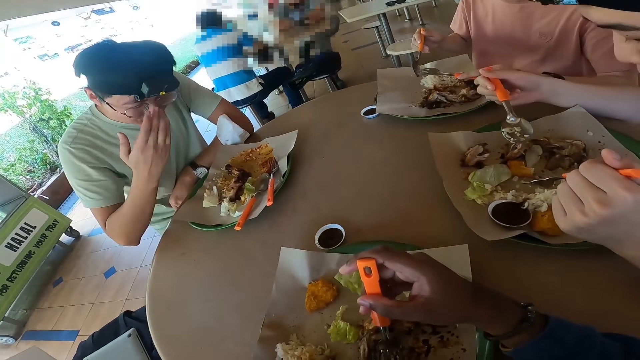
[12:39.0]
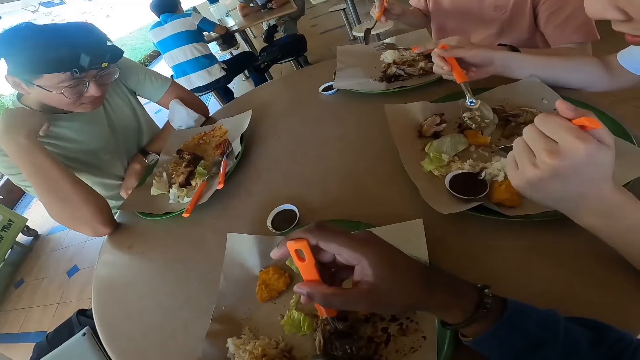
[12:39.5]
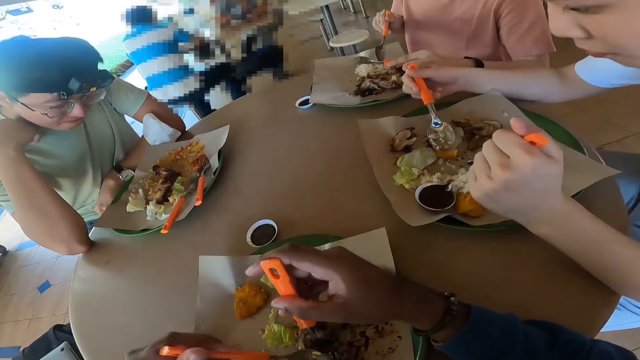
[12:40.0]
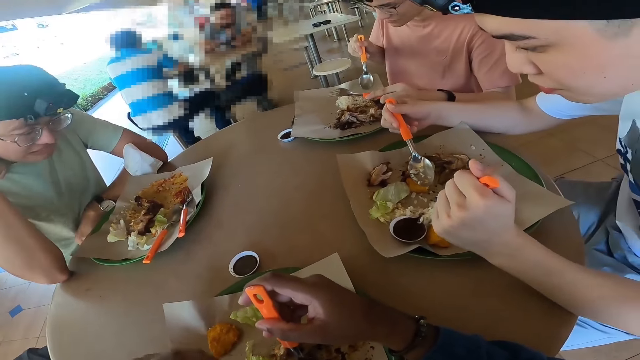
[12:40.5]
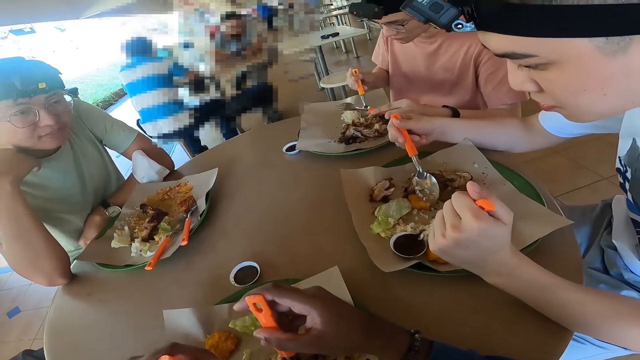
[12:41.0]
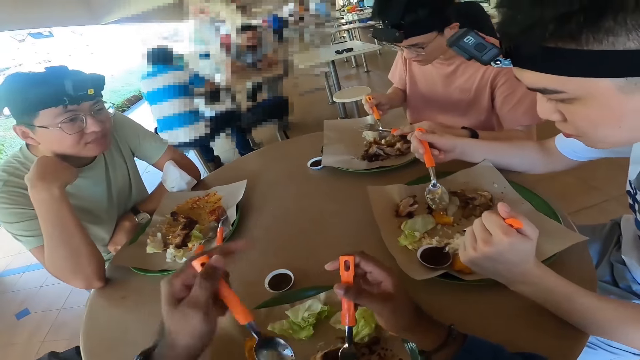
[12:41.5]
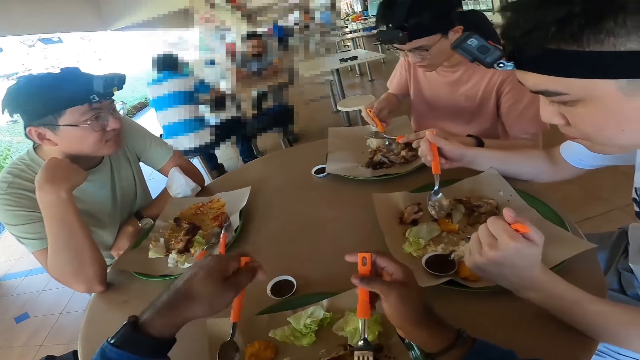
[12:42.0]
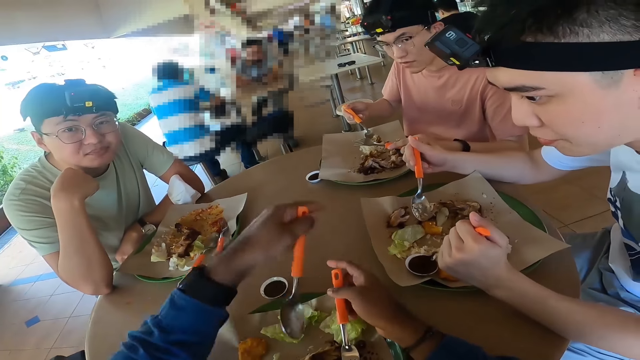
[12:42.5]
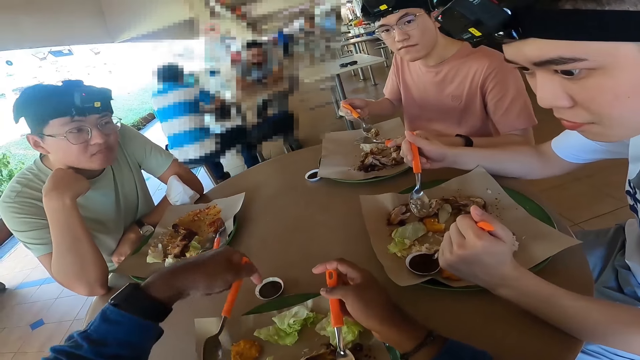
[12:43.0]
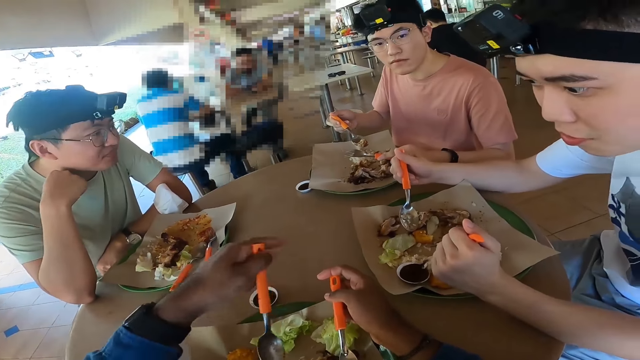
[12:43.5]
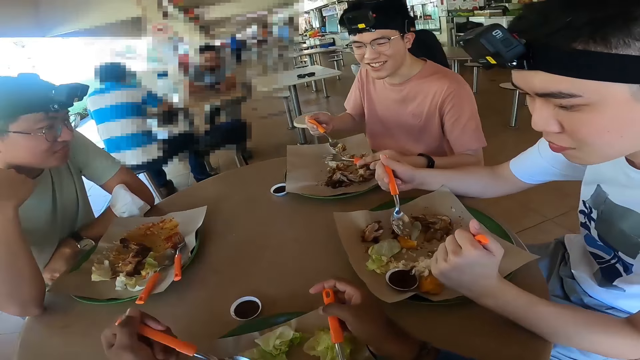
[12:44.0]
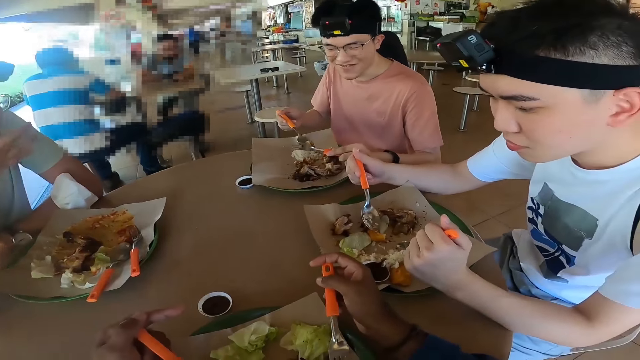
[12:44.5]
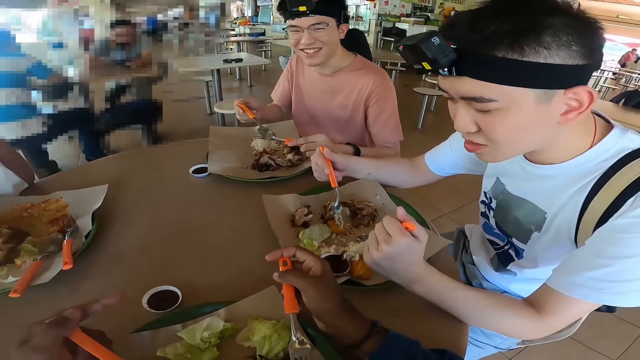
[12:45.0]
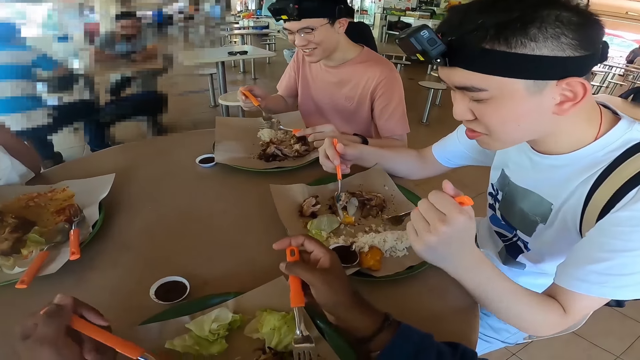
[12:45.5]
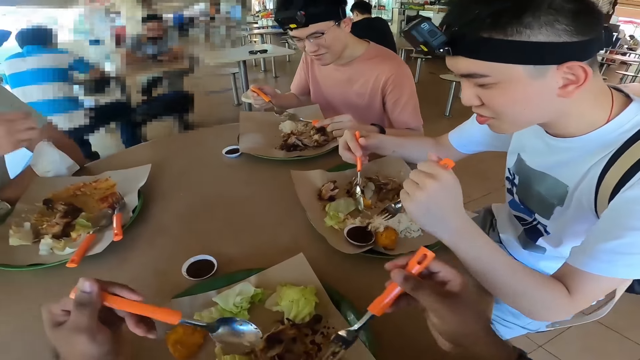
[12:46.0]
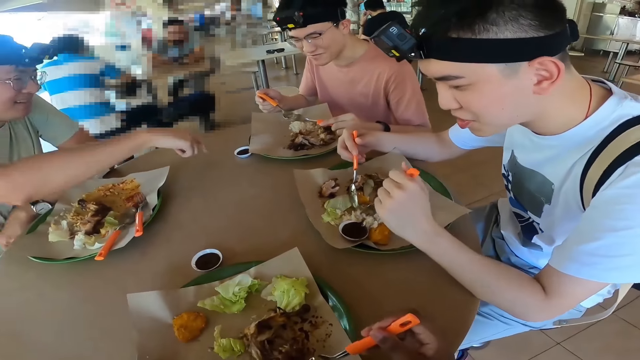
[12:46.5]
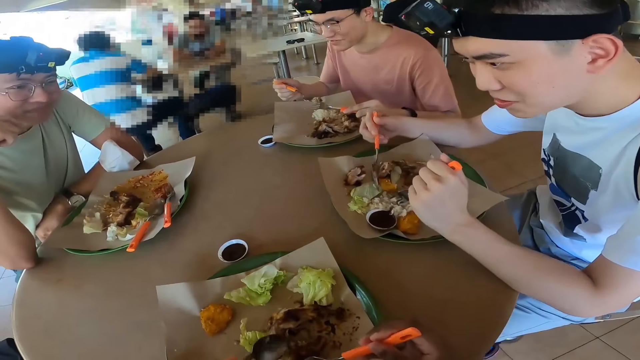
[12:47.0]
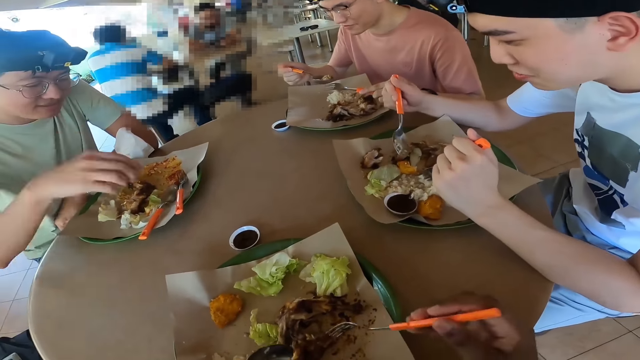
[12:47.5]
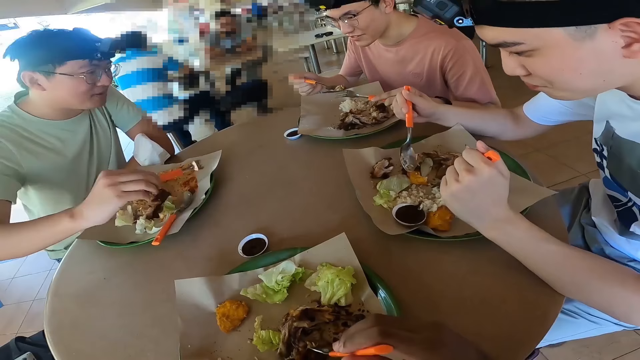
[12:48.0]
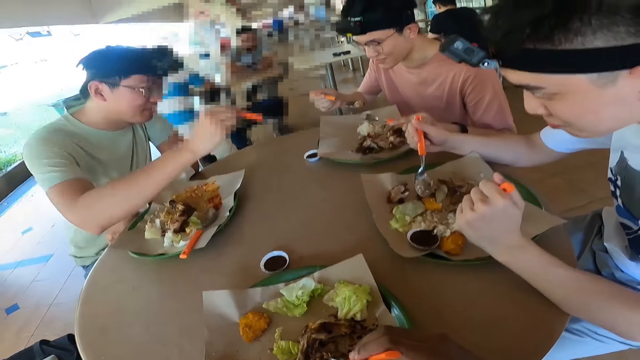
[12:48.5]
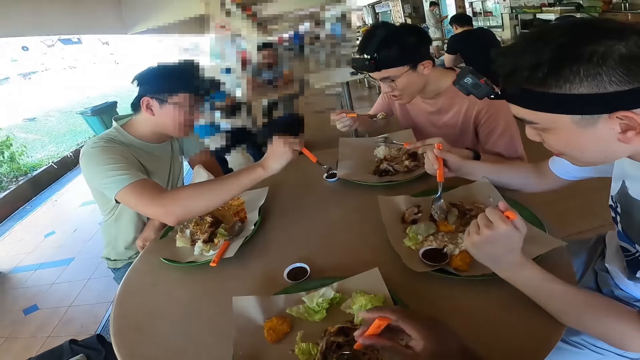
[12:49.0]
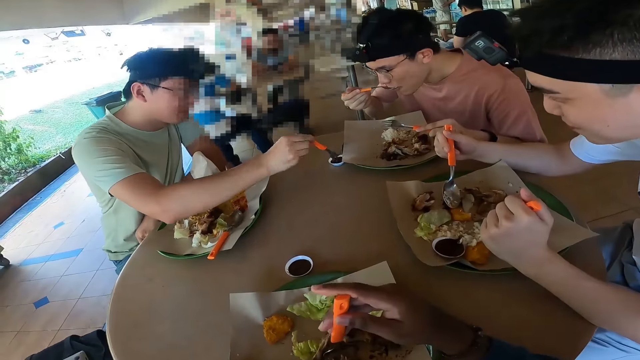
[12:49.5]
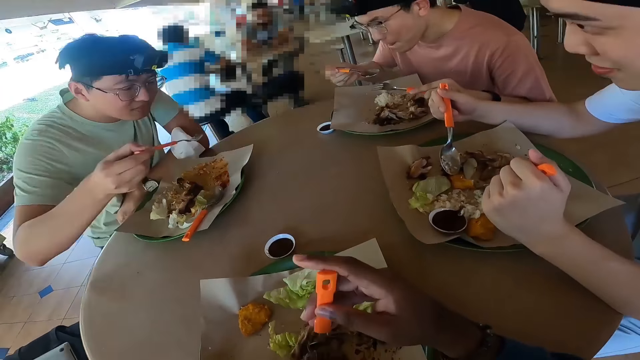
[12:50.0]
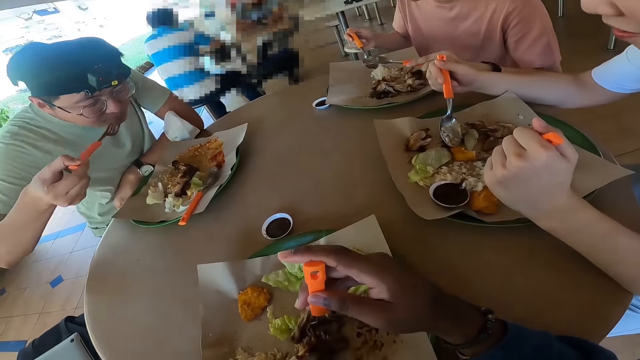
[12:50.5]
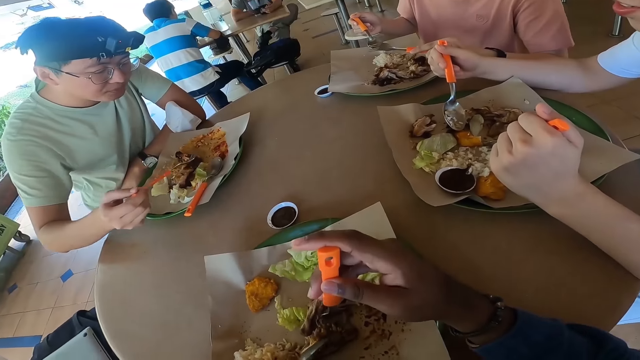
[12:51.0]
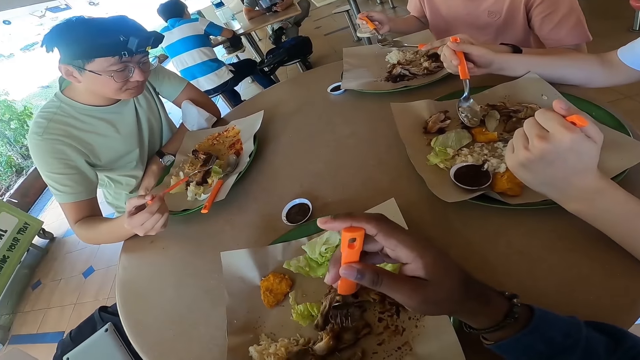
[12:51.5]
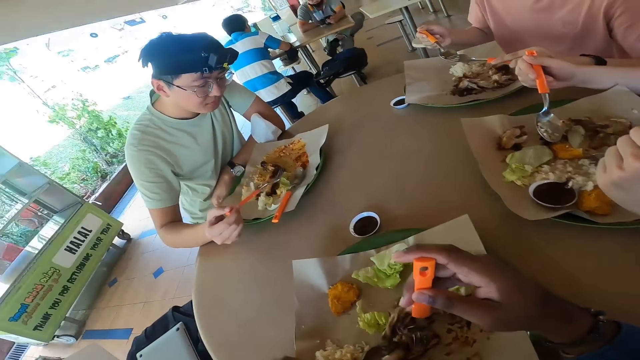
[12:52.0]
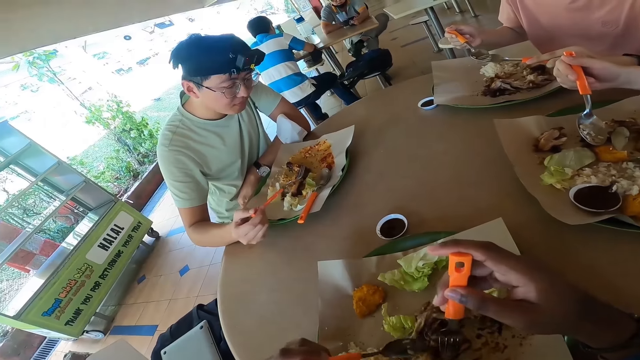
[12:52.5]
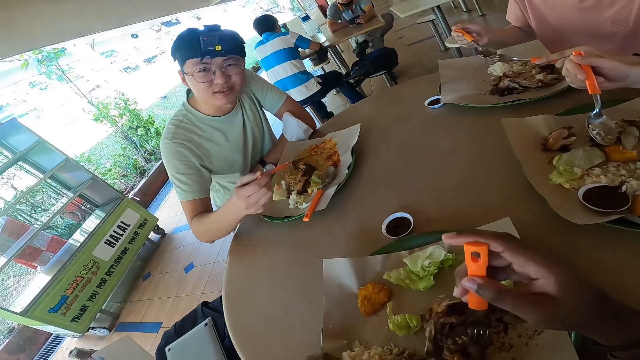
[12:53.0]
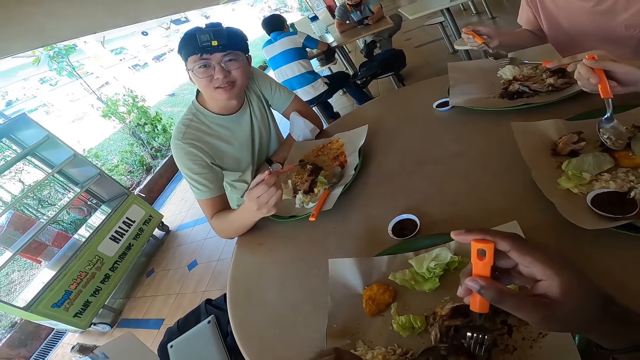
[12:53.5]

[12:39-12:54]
A man touches eye glasses. The man points at another man's food. The first man takes the fork and scoops stew with the fork. The first man puts something on the spoon and tastes the stew.

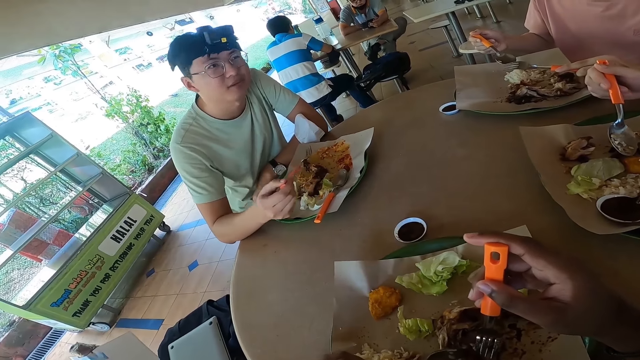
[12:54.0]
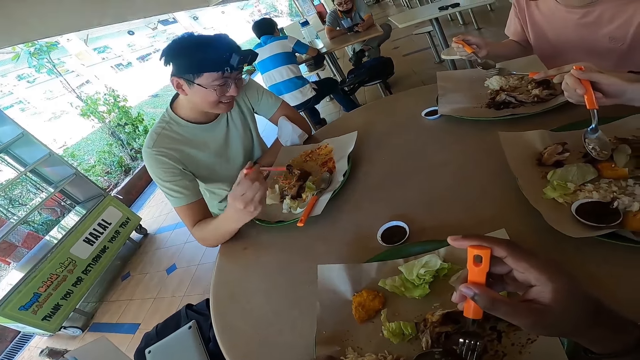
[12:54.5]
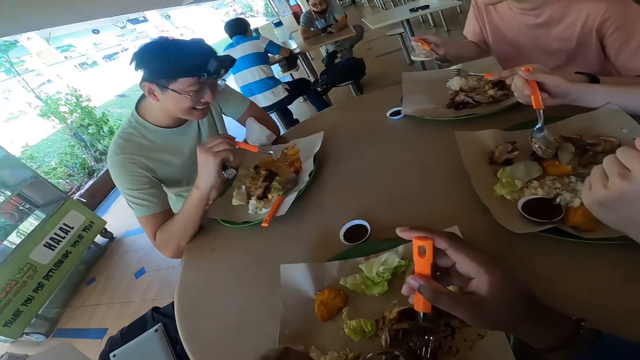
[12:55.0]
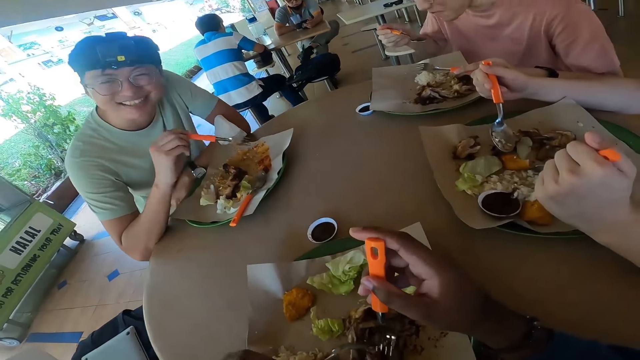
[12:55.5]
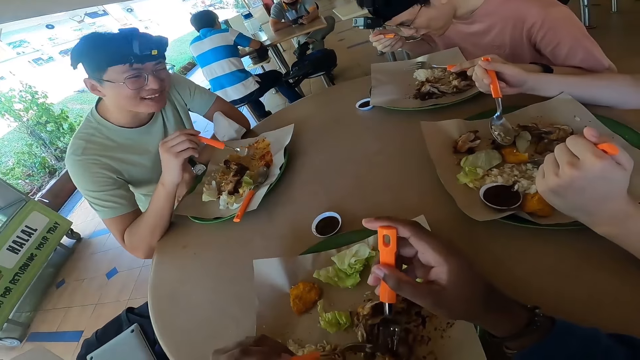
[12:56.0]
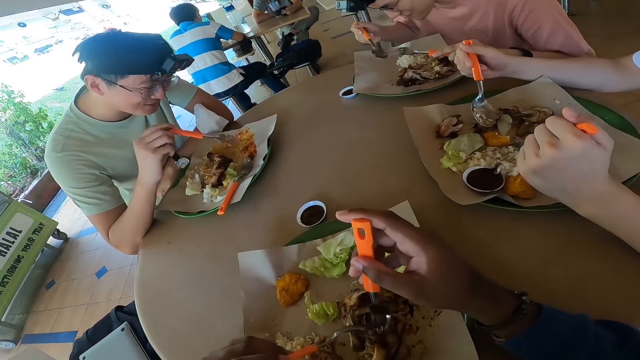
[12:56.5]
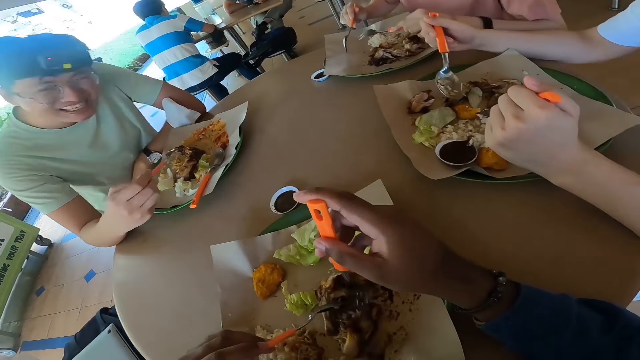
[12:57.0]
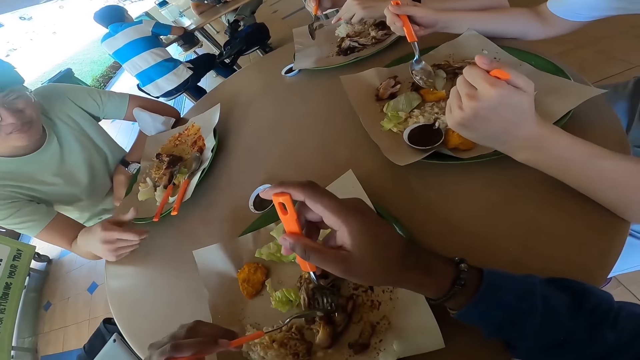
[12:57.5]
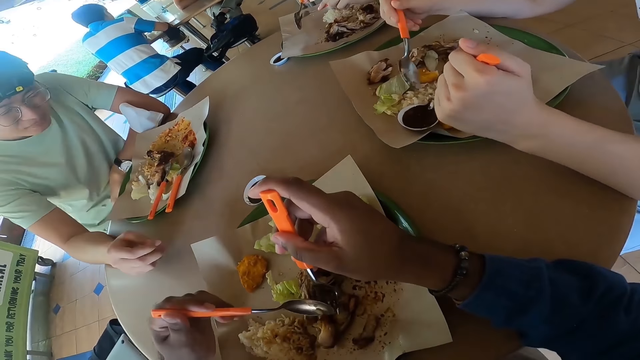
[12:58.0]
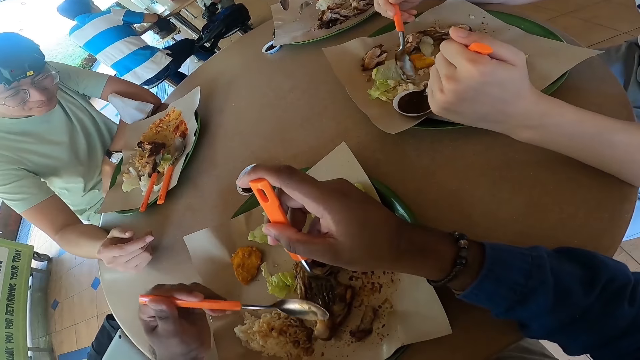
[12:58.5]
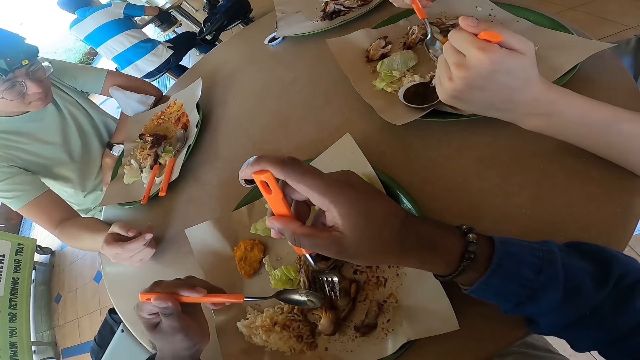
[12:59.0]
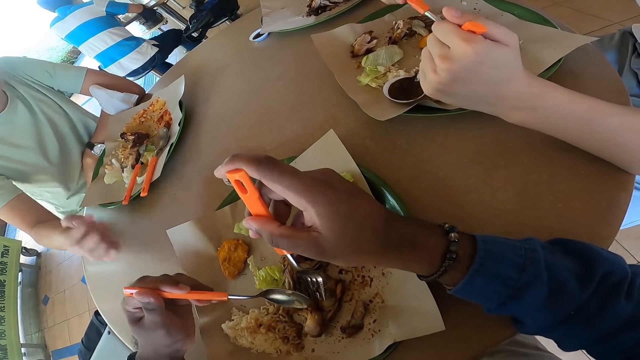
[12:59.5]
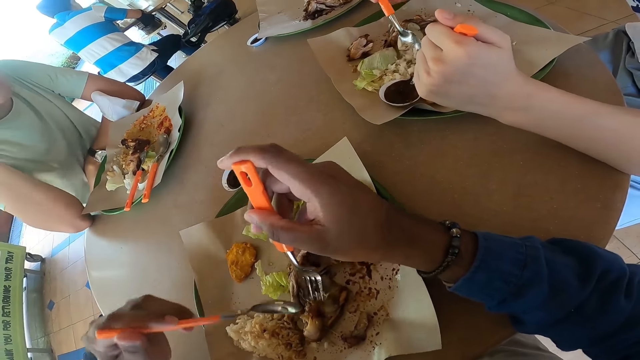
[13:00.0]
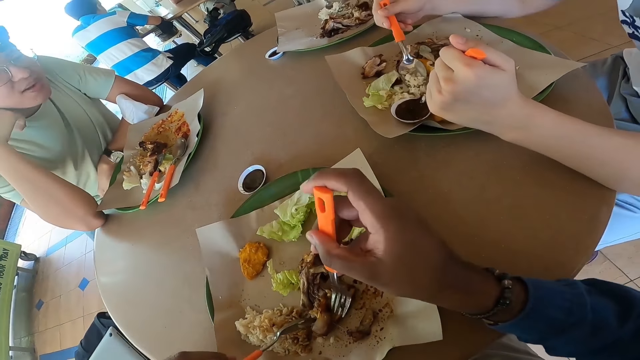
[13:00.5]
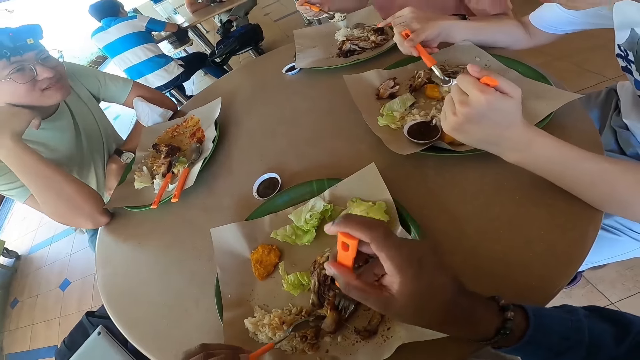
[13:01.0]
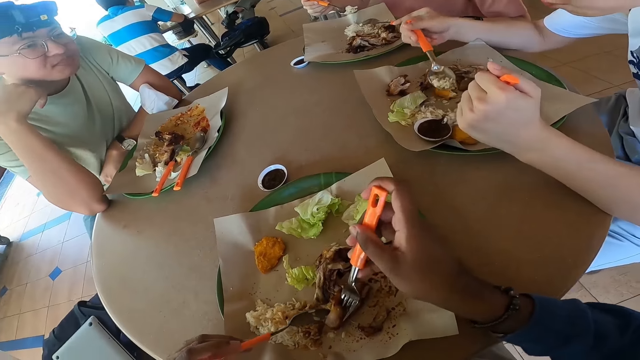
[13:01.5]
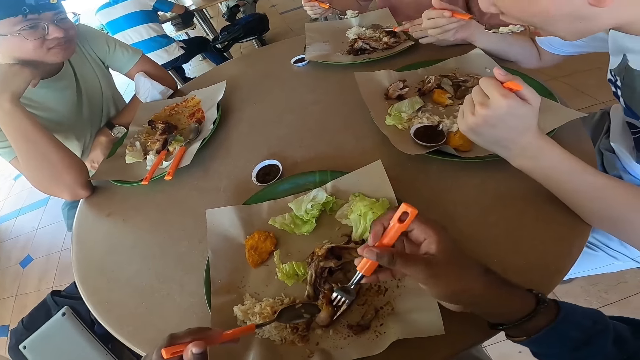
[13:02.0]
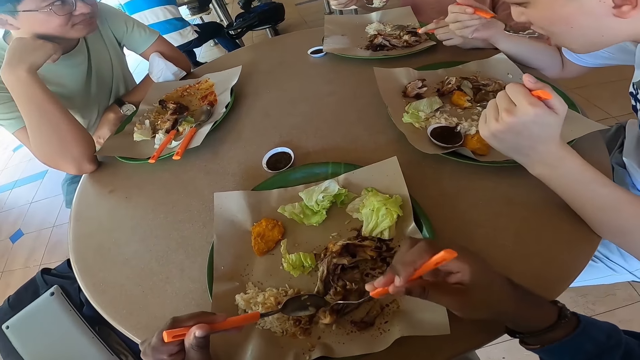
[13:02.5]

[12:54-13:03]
The camera wearer eats food.
